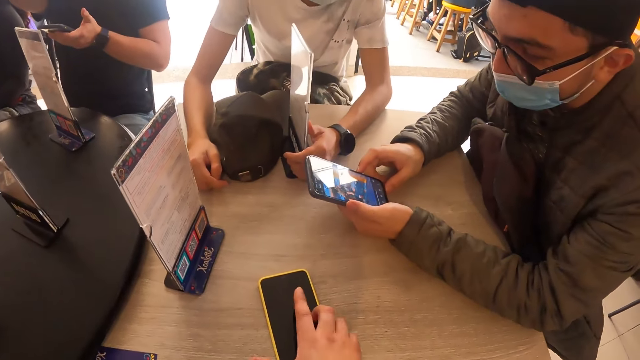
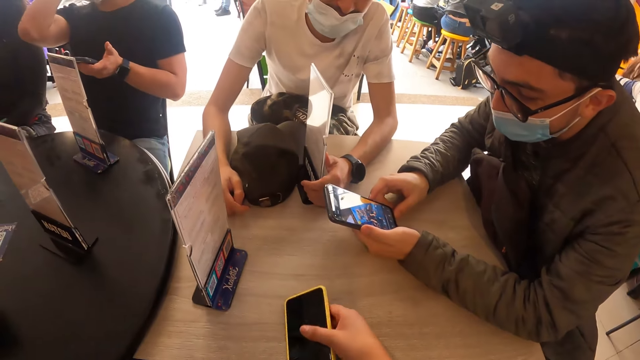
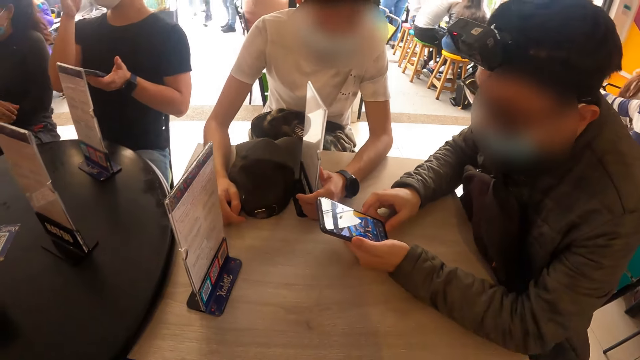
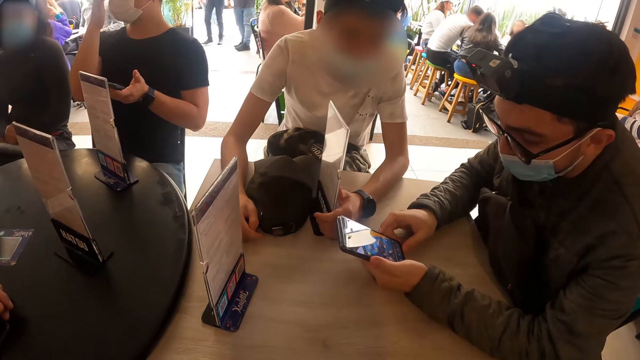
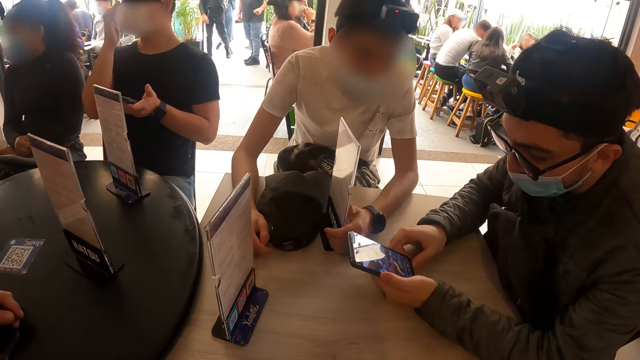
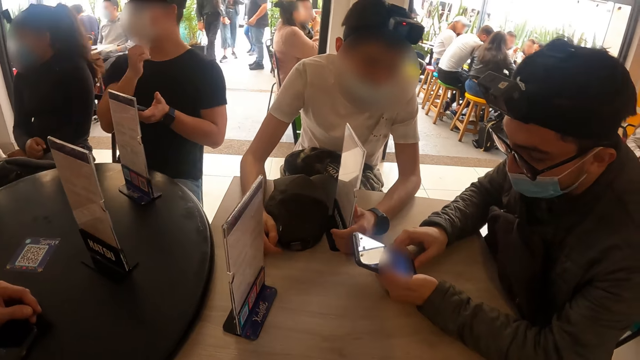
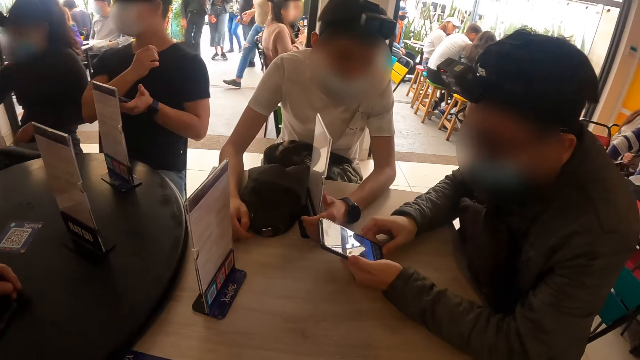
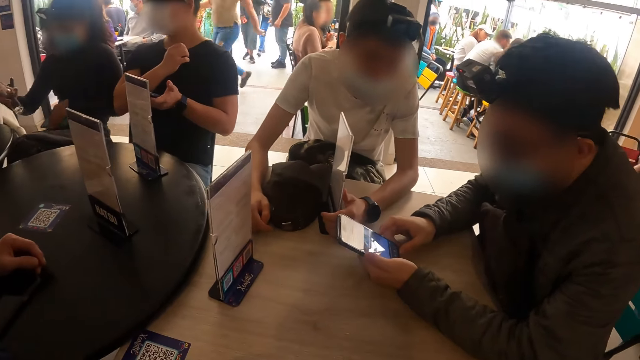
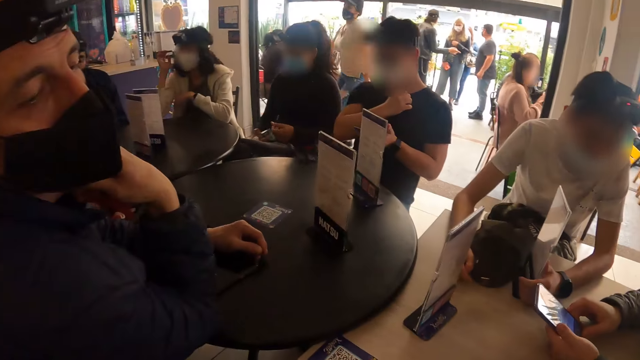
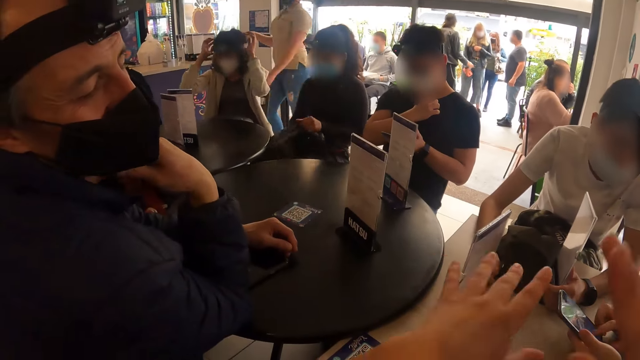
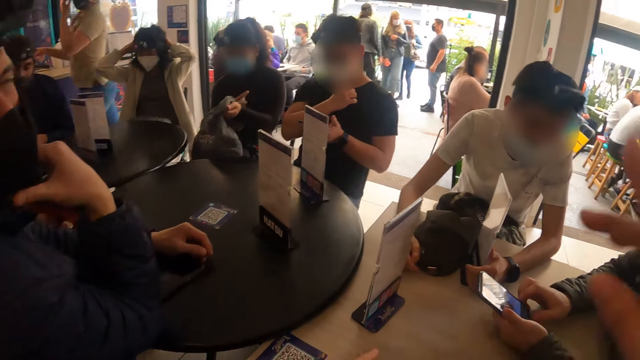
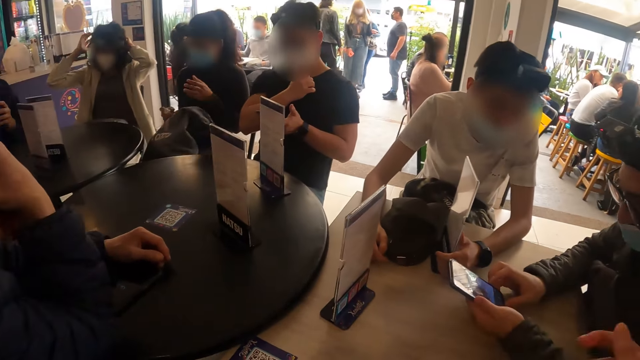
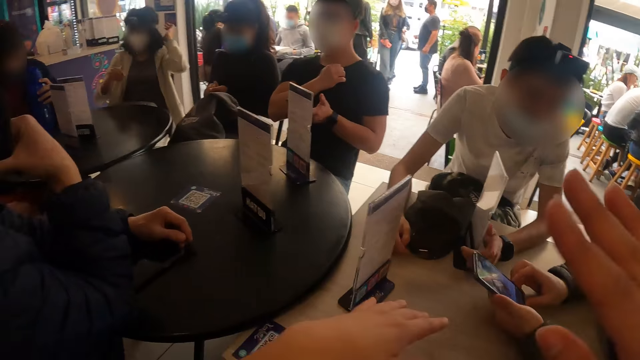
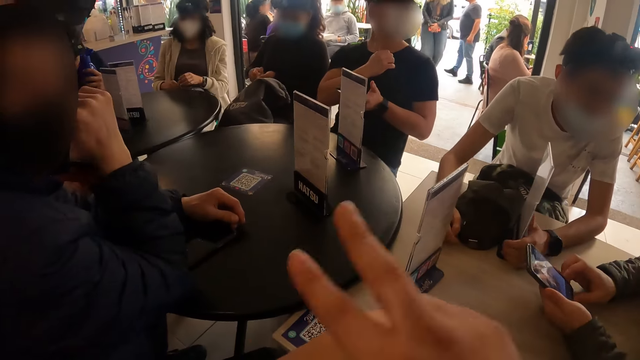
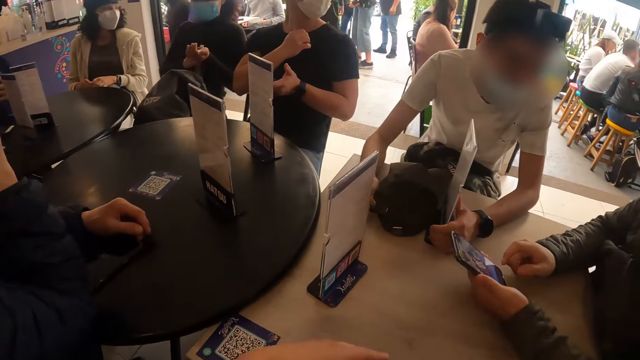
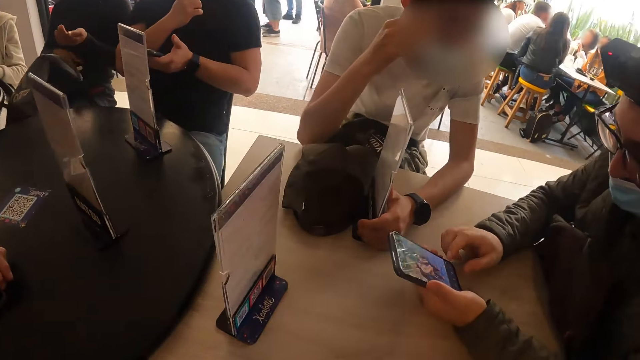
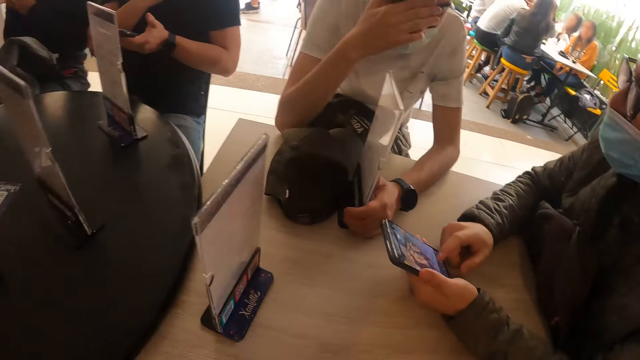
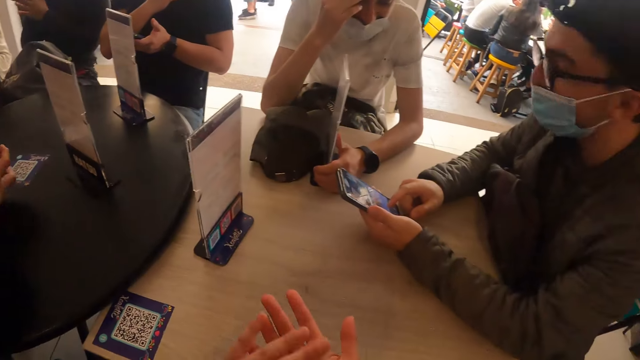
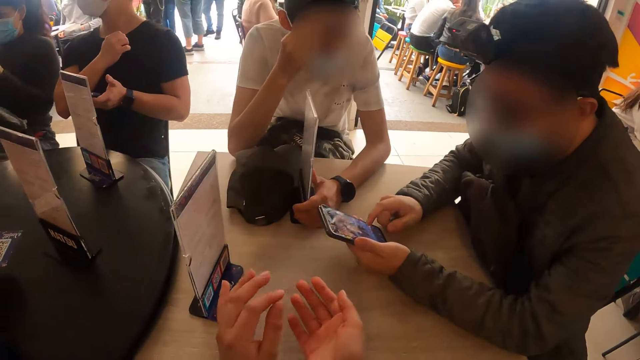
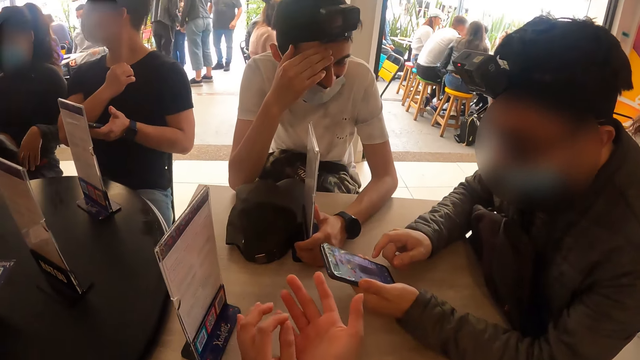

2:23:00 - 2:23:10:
The camera wearer takes her phone from the table with her right hand. A man adjusts his glasses with his right hand. The camera wearer puts the phone in the handbag. The man touches his chest with his right hand. A woman takes a bottle of hand sanitizer from the table with her right hand. The camera wearer looks around. The woman raises her bag on her lap with her left hand. Another woman touches her hair with both hands. The first woman squirts hand sanitizer out of the bottle of hand sanitizer in her right hand onto her left hand, and puts the bottle of hand sanitizer on her lap with her right hand. Another man touches his forehead with his right hand.

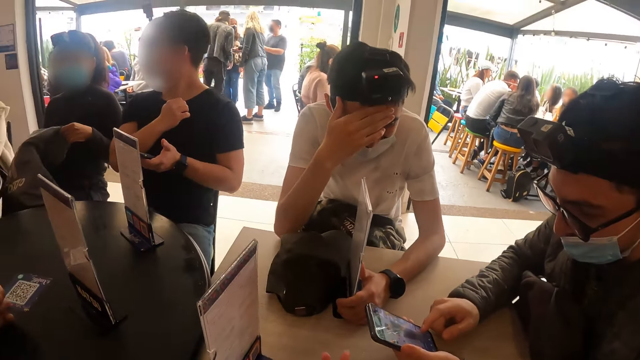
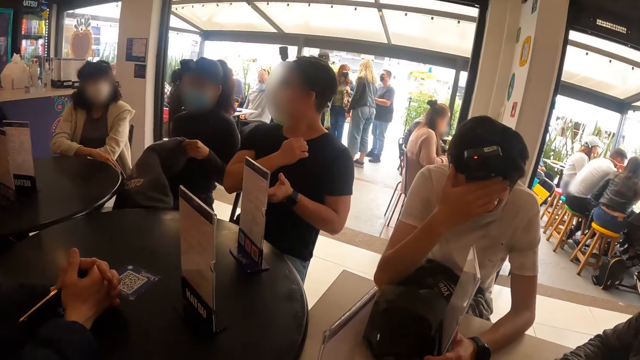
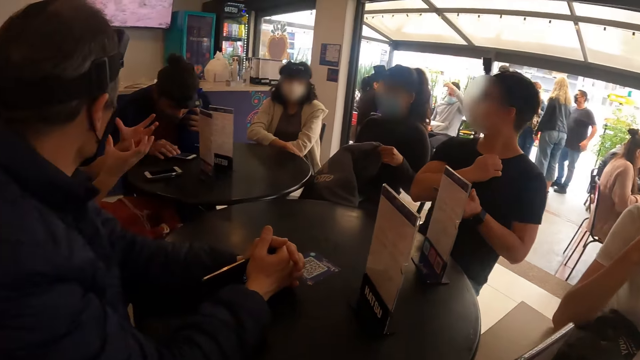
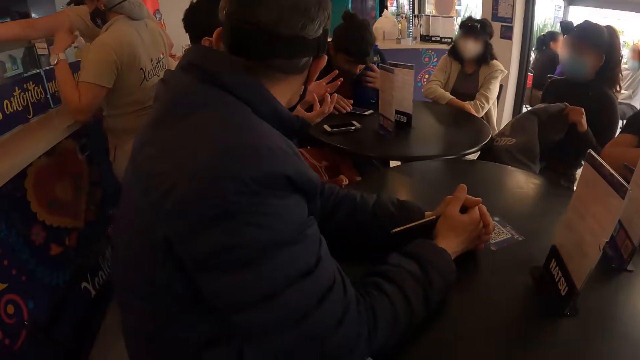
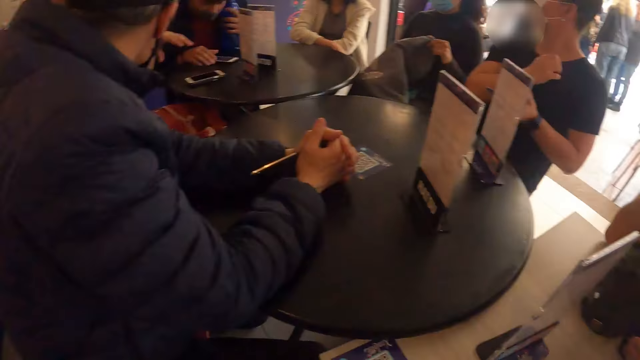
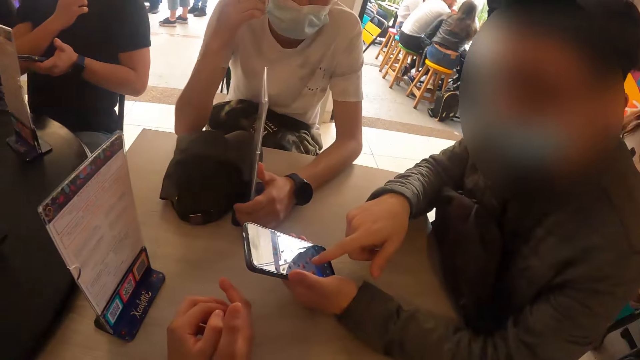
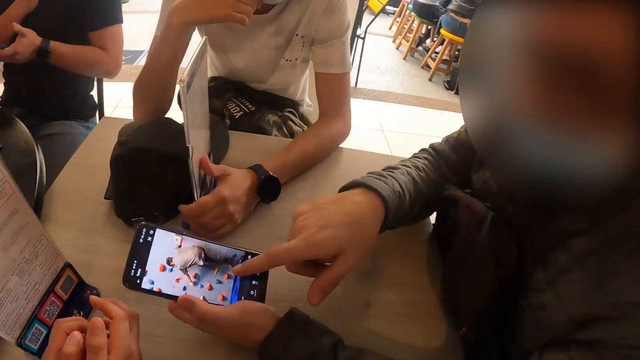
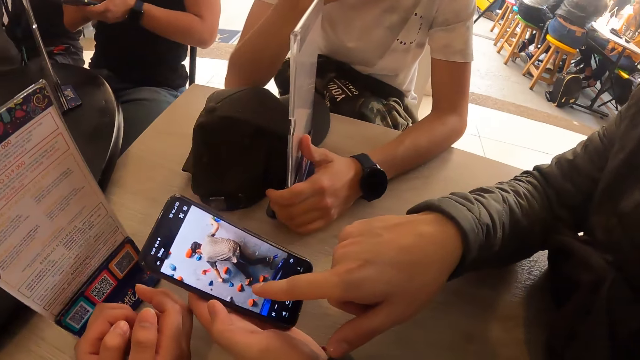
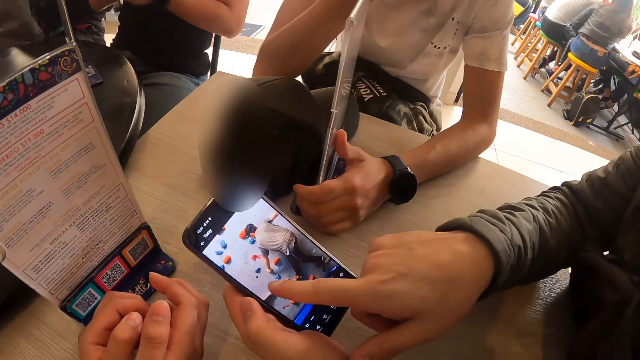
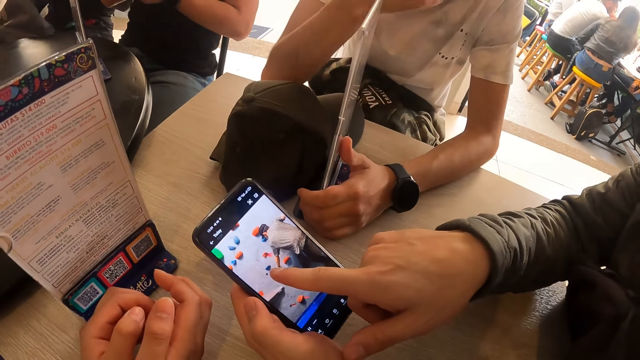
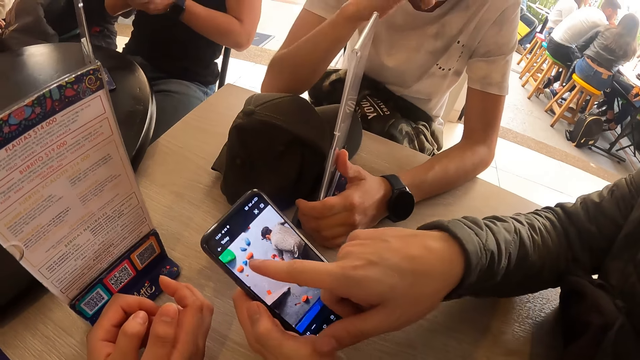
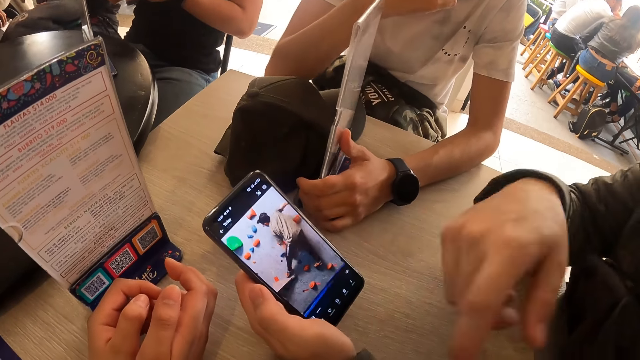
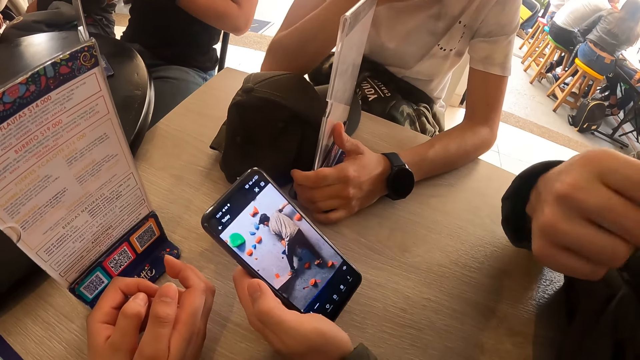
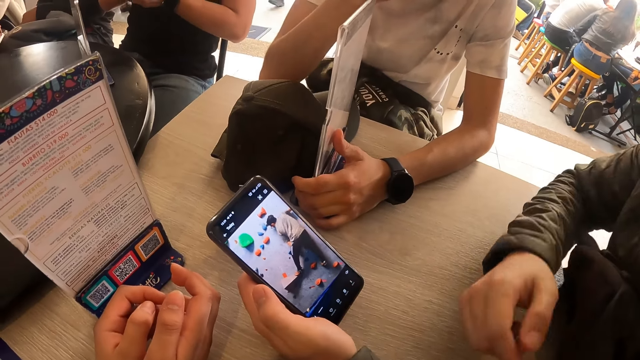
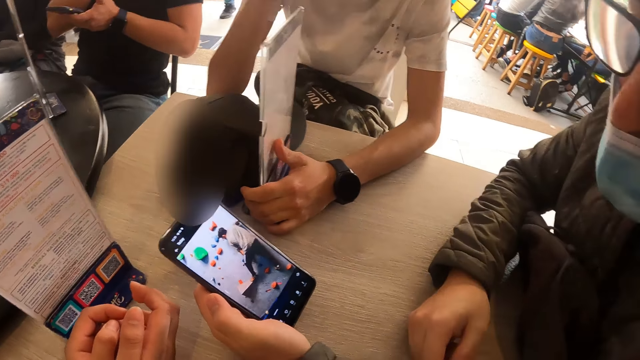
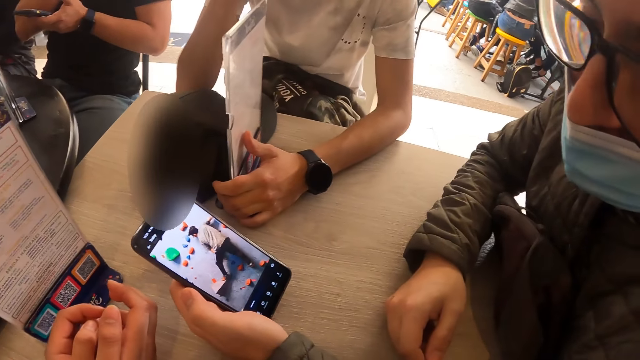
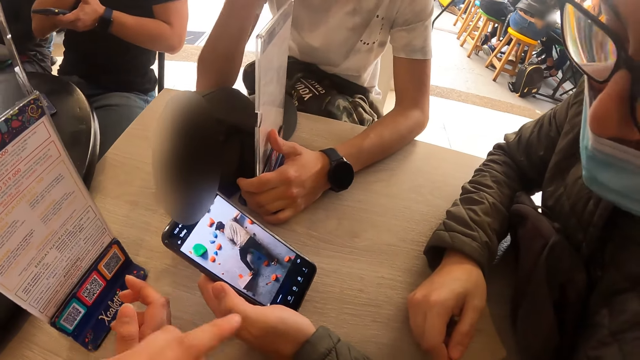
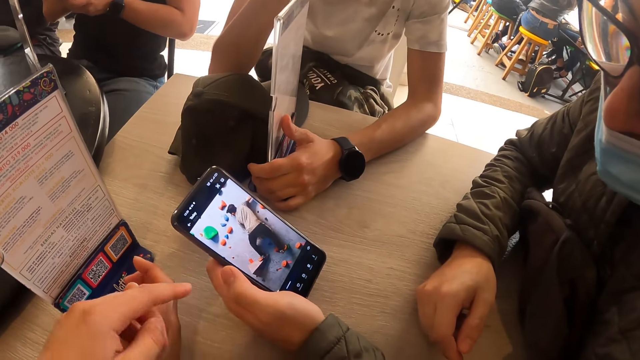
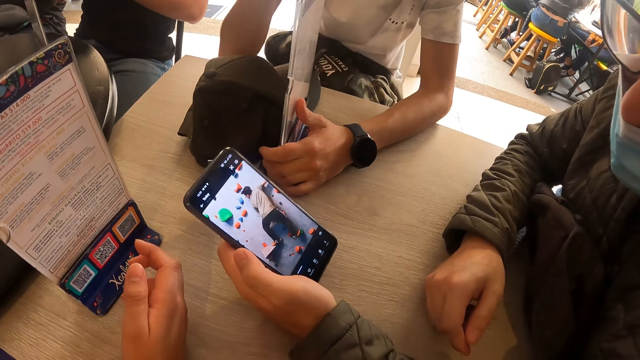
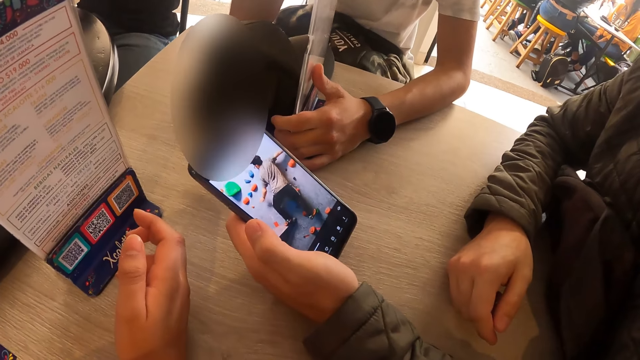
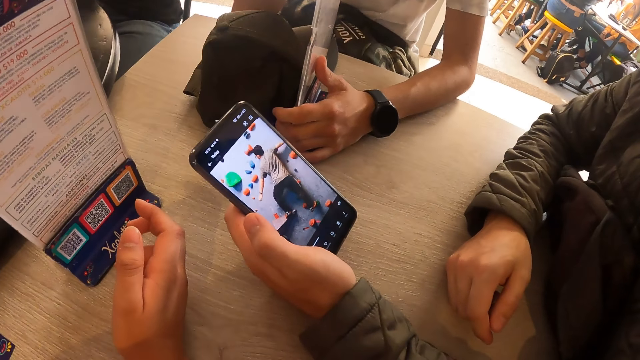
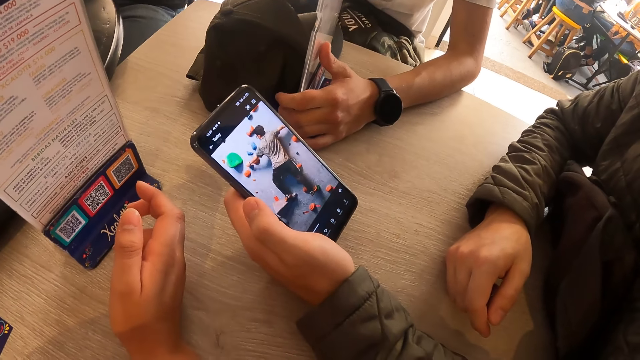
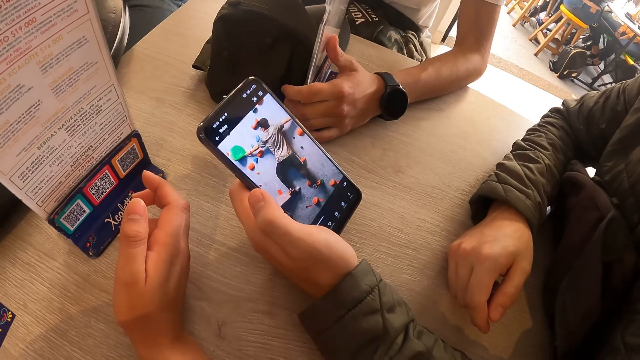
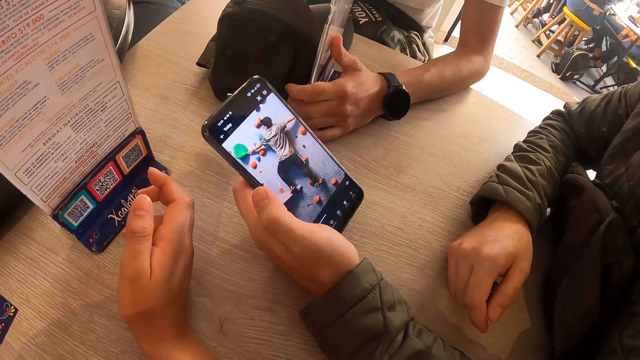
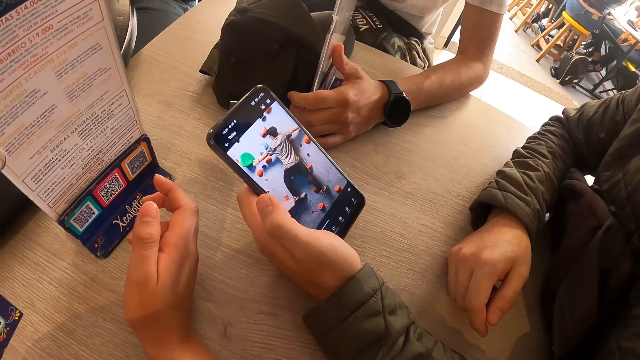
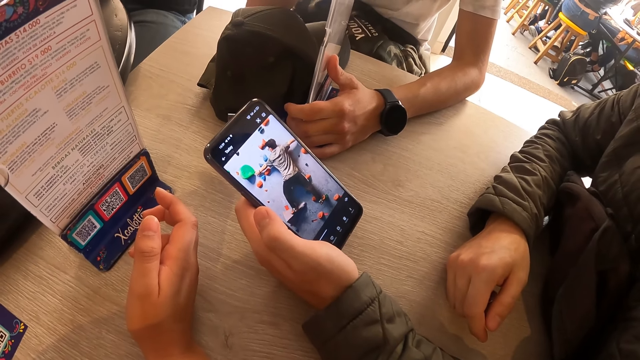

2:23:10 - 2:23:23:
A man gestures with both hands. Another man shows his phone to the camera wearer with both hands. The camera wearer holds hands. They look at a man's phone.
